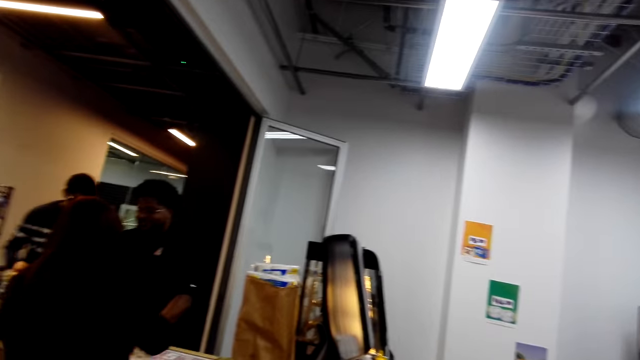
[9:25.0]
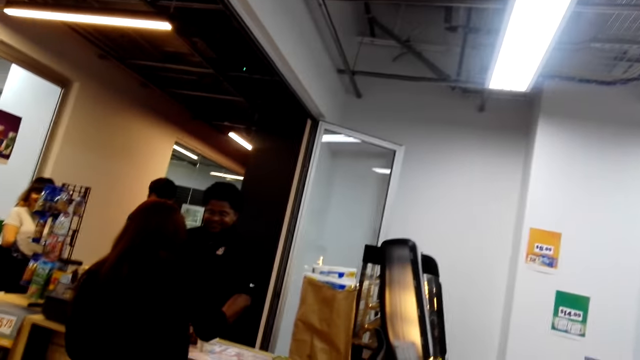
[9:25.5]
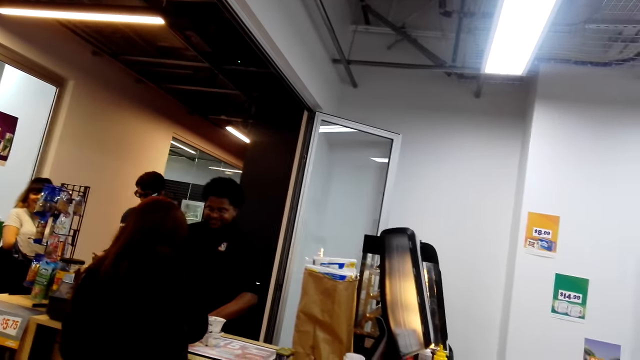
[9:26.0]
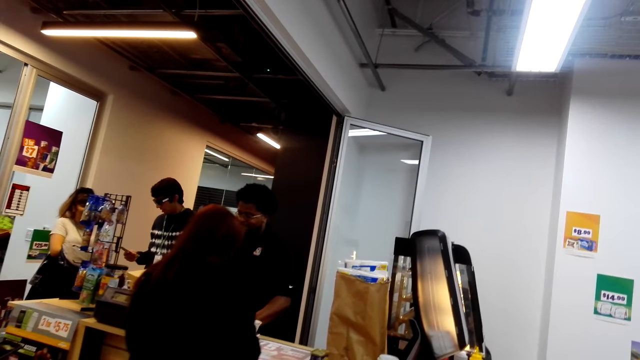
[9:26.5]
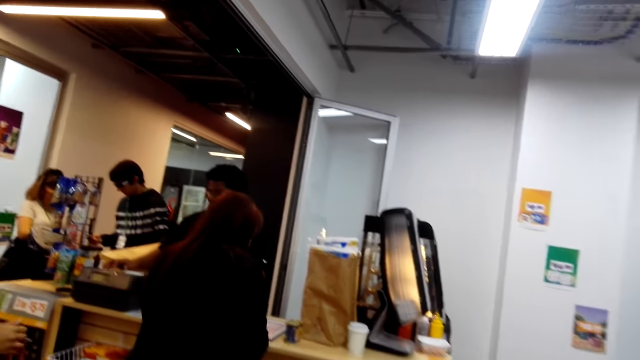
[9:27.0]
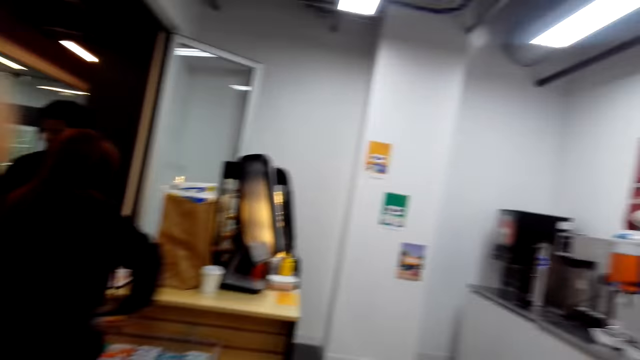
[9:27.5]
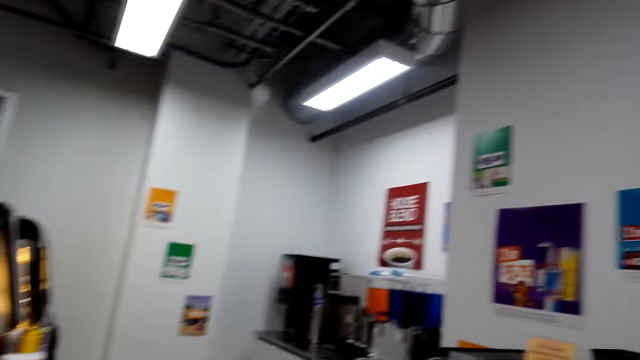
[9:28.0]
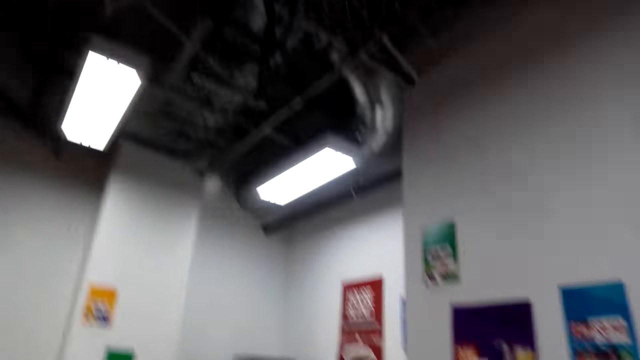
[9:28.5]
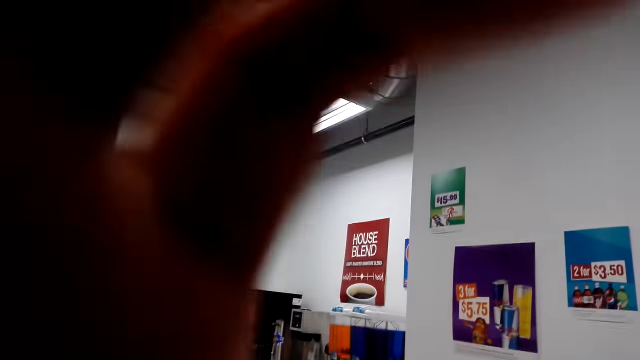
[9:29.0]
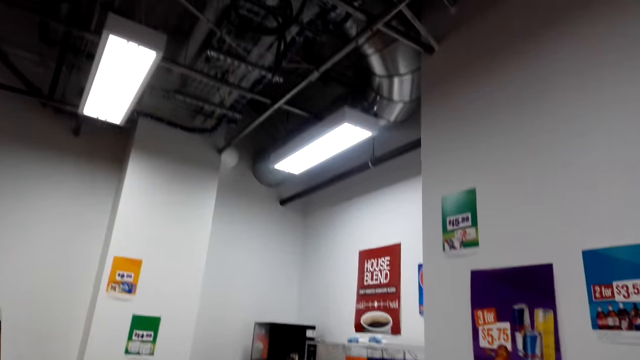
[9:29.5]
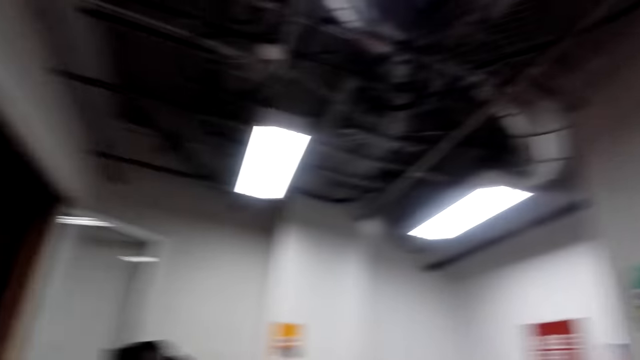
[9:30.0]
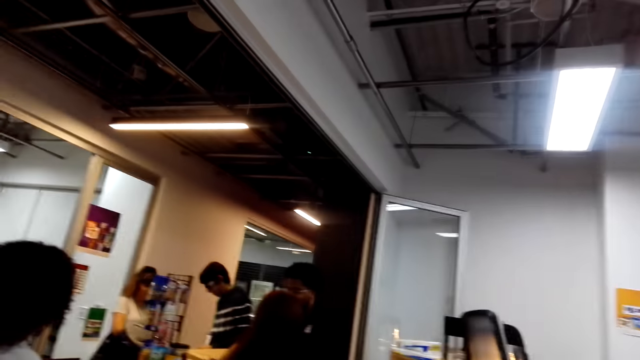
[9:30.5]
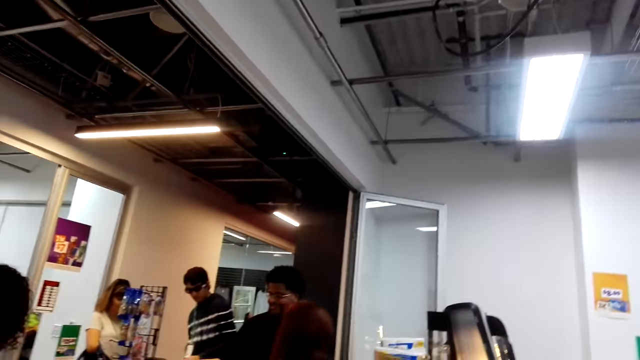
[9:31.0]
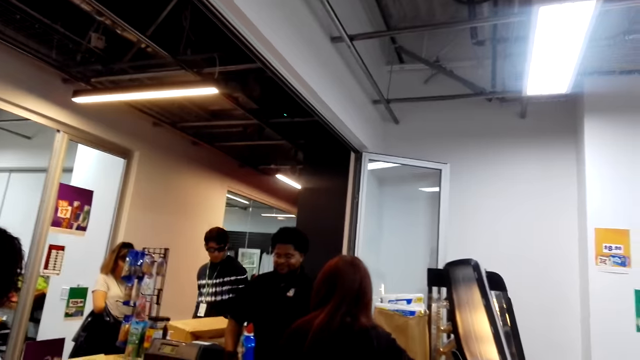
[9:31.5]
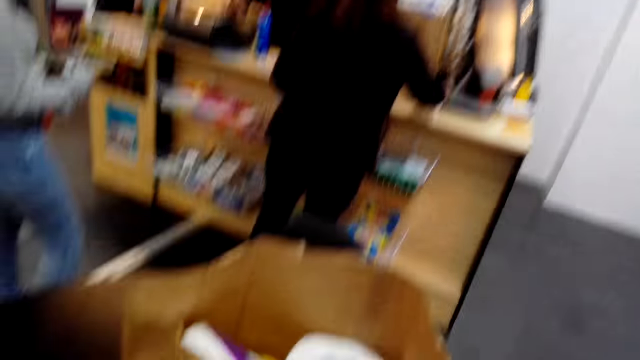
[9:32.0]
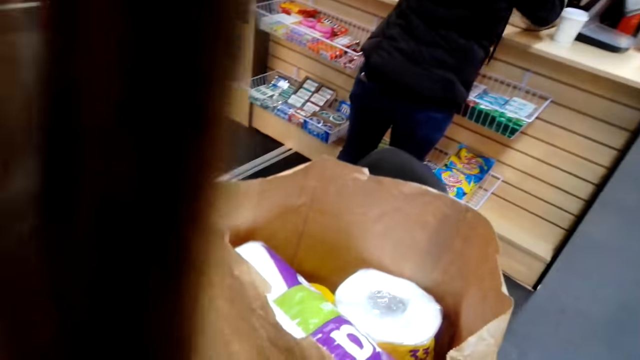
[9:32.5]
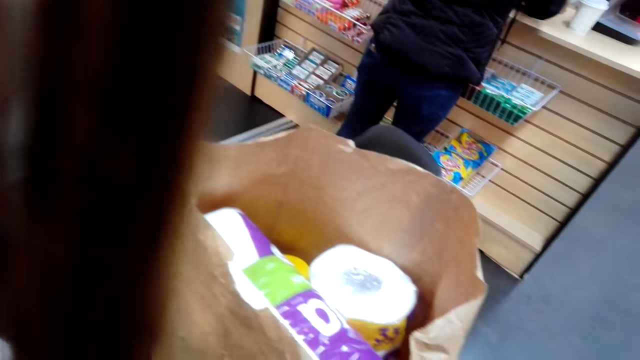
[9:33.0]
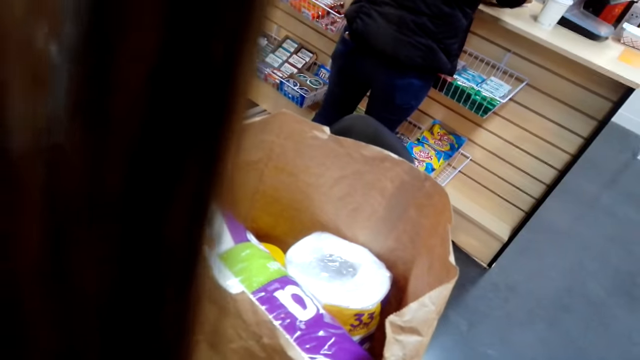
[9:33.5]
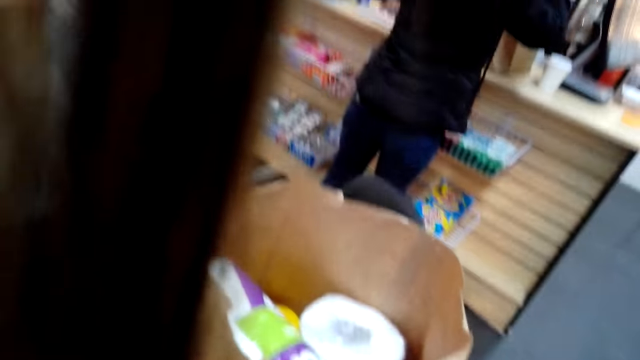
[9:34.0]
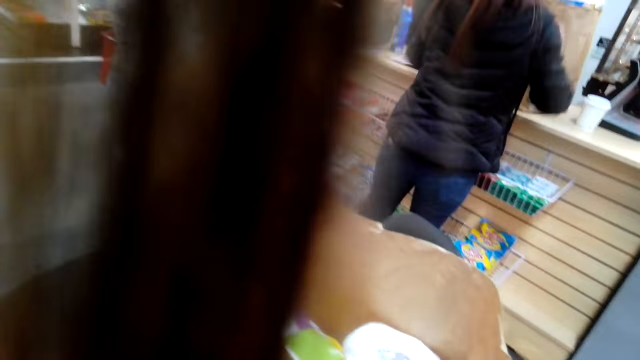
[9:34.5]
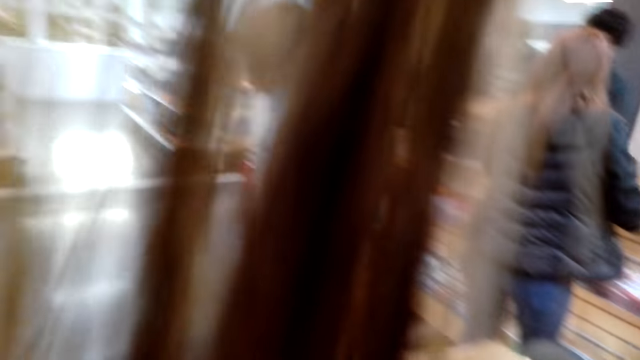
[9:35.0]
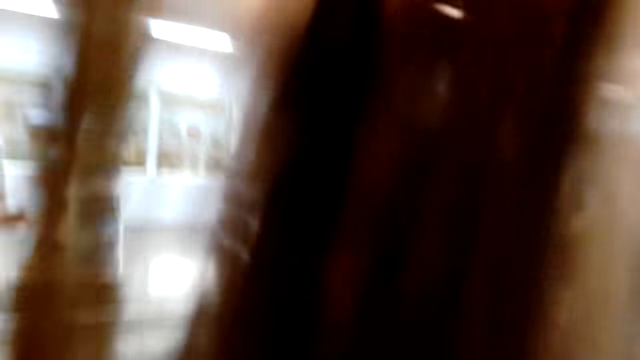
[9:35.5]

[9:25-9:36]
The camera wearer raises a hand. They look around the store.

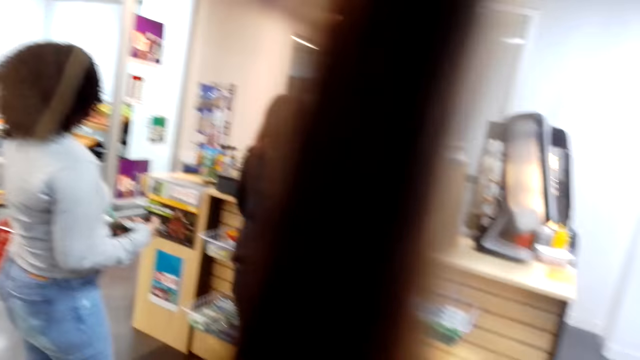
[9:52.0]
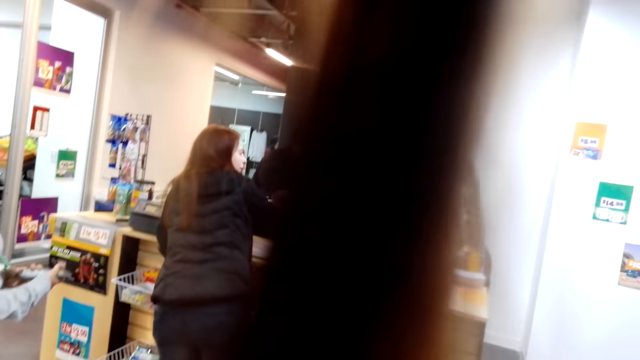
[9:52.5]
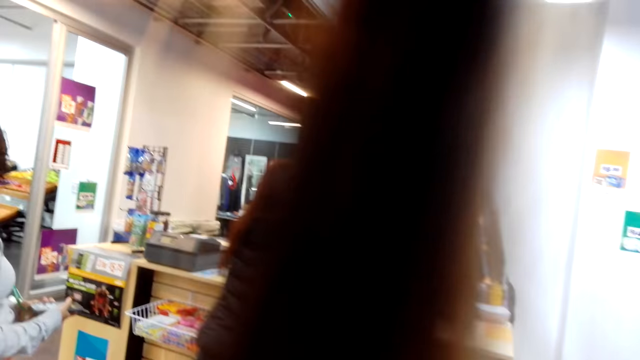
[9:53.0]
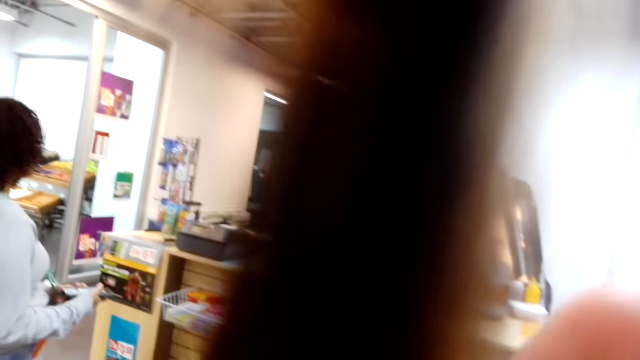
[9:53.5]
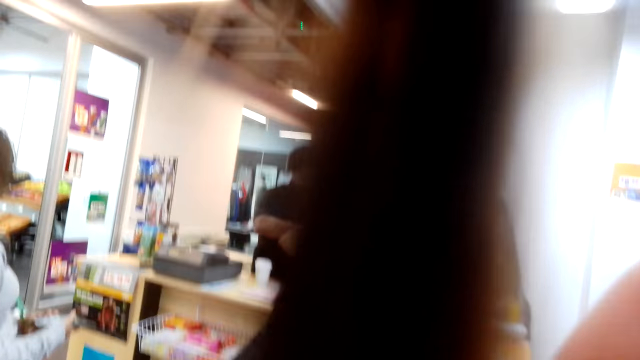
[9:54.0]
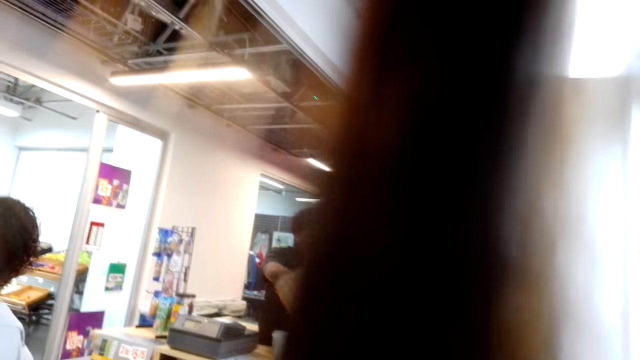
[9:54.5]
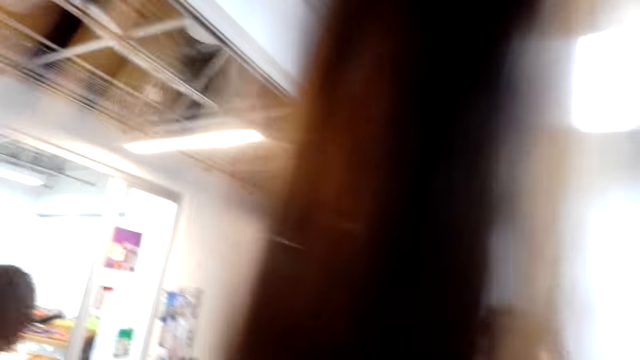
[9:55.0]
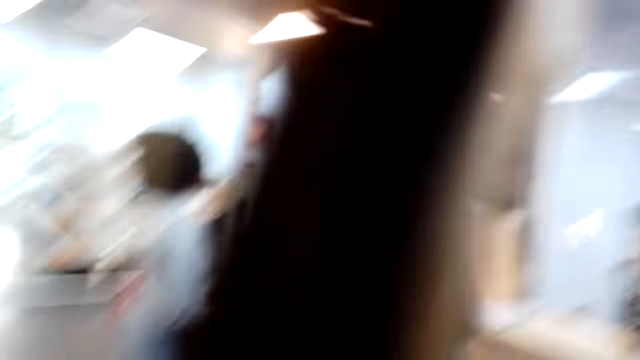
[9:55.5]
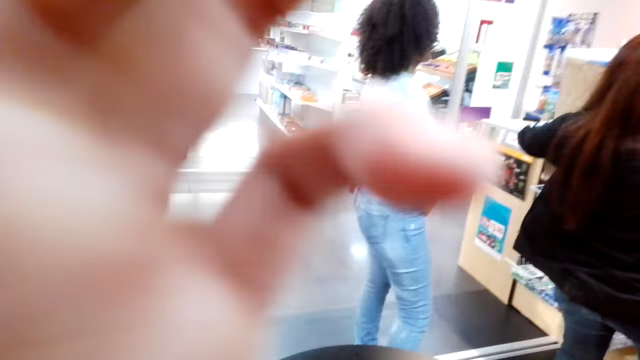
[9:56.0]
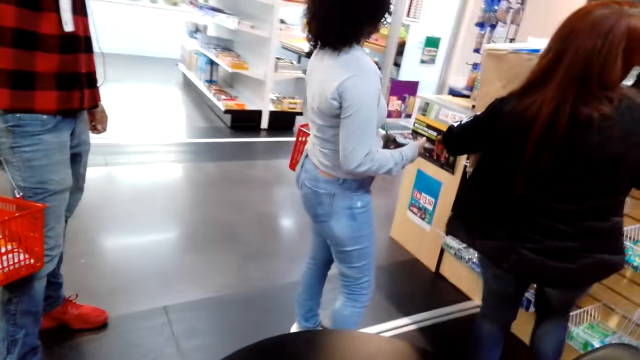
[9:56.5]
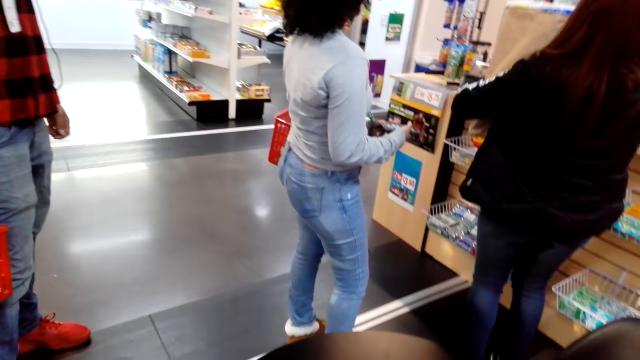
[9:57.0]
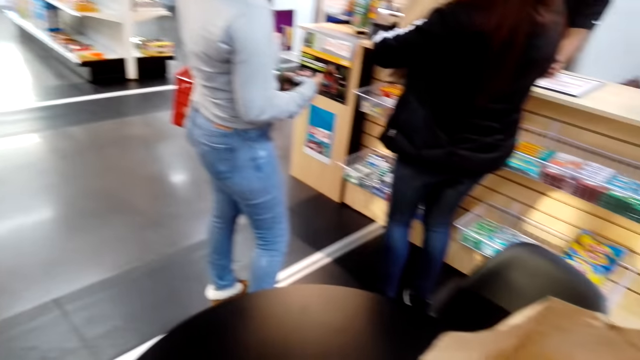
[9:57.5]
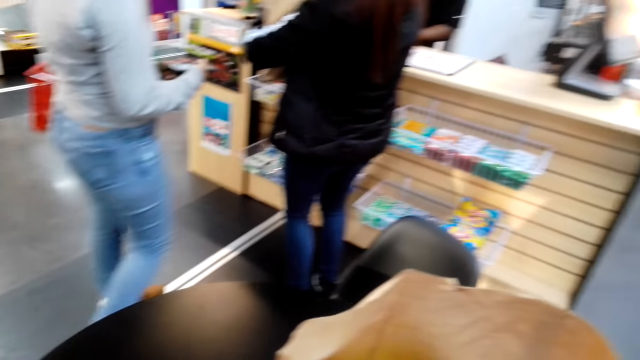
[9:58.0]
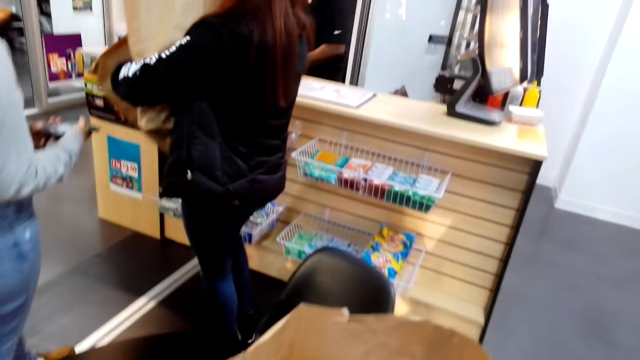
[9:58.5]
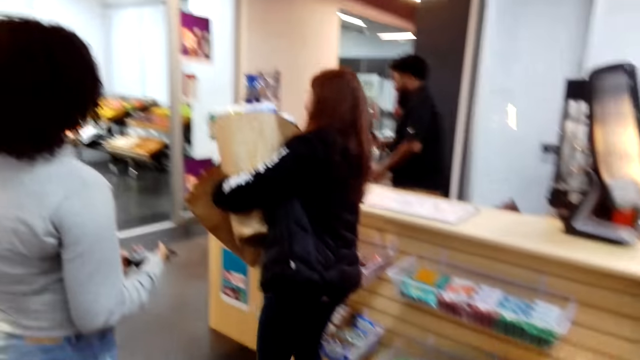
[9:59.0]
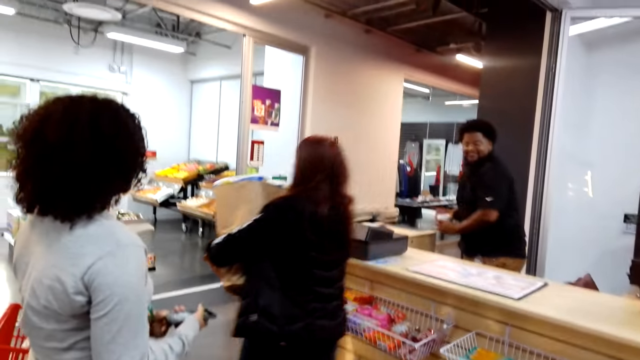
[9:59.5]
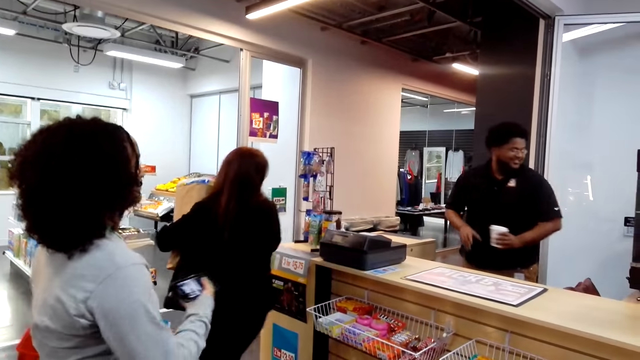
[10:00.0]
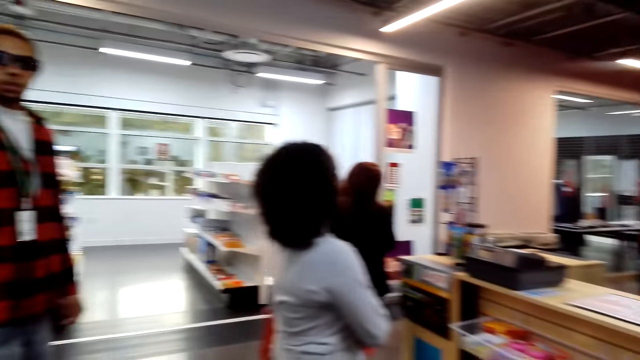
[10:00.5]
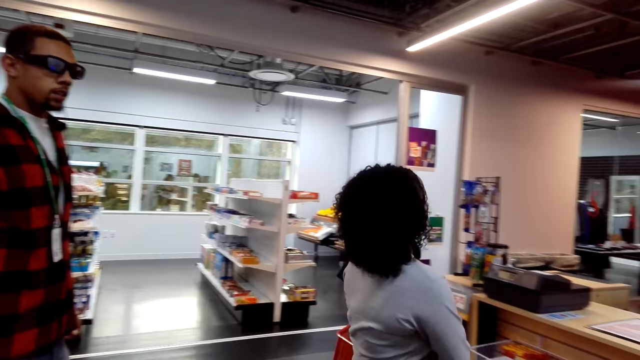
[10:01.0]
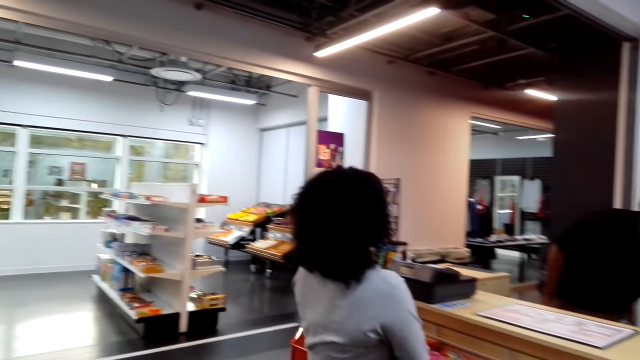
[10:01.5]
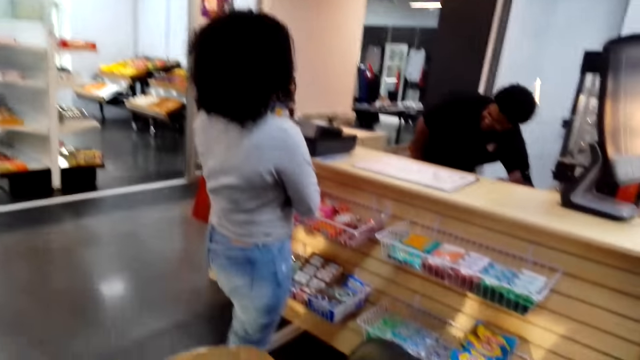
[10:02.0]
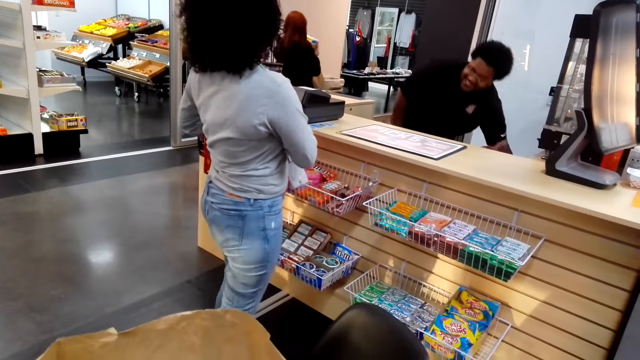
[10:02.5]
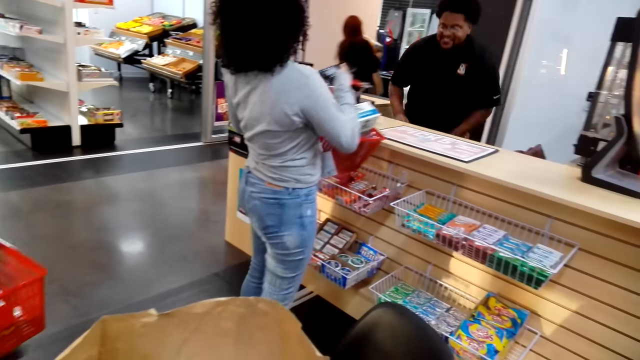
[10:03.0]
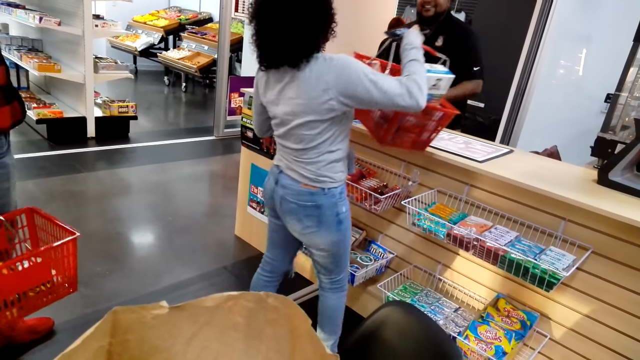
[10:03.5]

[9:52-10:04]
The camera wearer raises a hand. They raise a hand again. A woman carries the shopping bags. The woman walks around the store.
